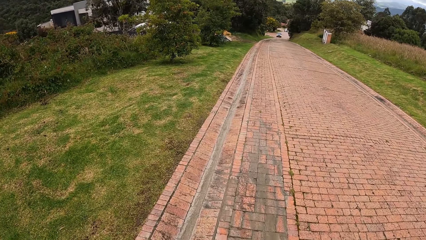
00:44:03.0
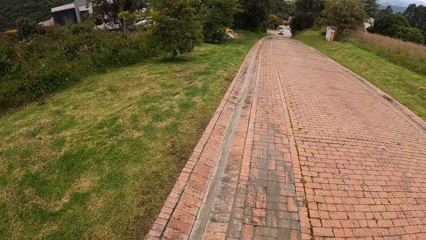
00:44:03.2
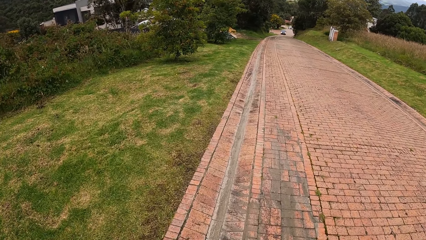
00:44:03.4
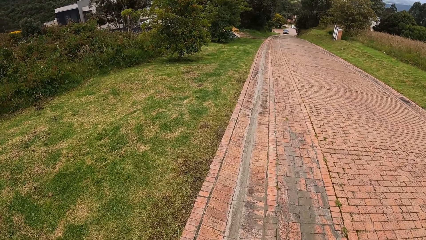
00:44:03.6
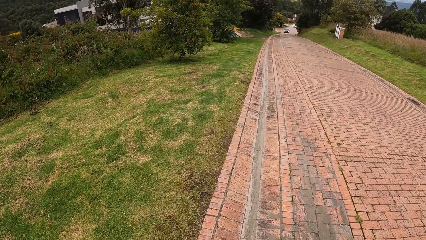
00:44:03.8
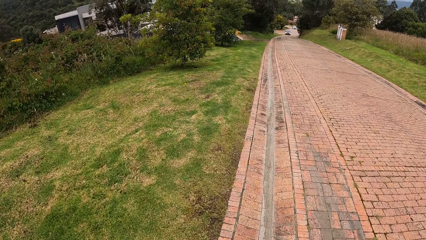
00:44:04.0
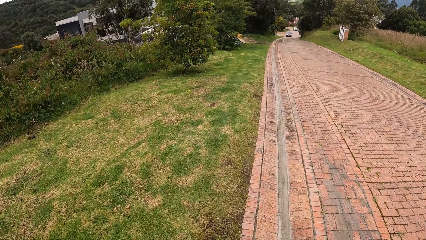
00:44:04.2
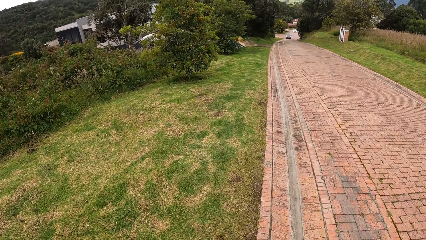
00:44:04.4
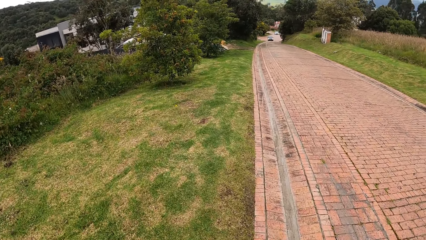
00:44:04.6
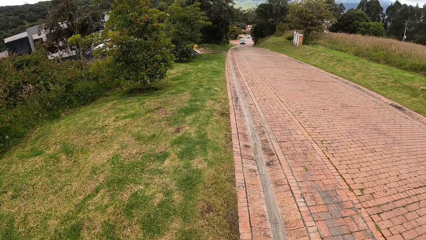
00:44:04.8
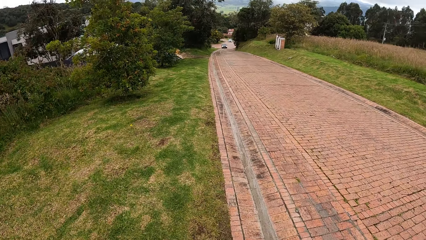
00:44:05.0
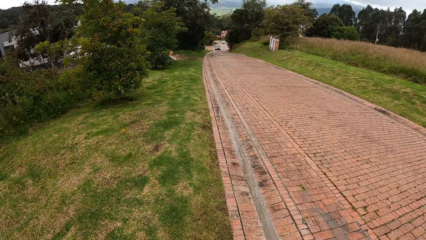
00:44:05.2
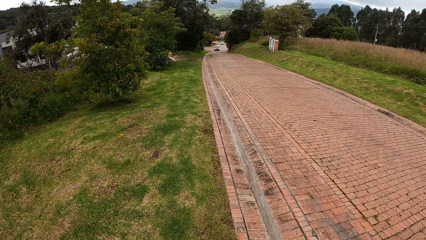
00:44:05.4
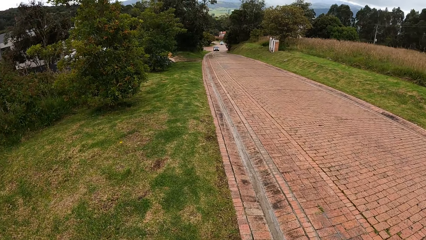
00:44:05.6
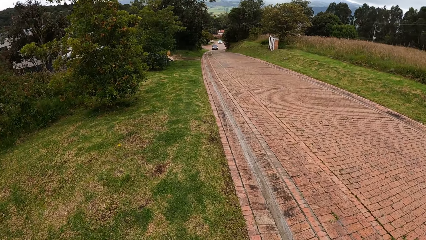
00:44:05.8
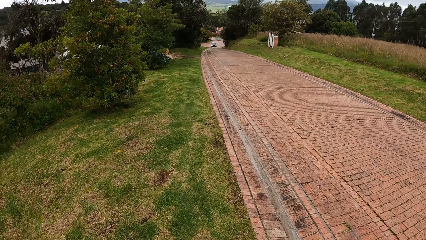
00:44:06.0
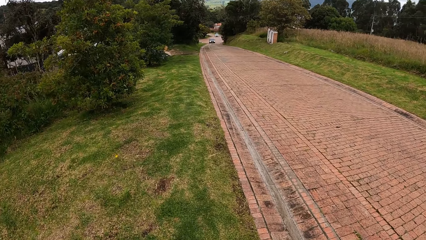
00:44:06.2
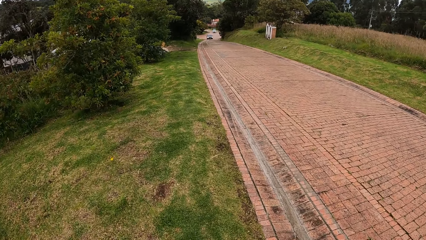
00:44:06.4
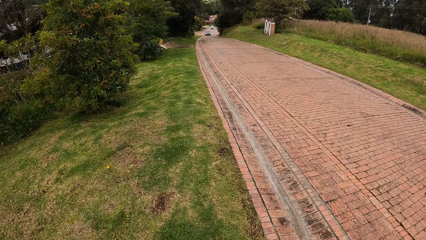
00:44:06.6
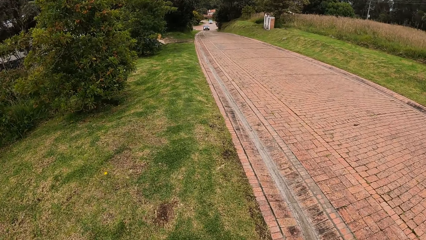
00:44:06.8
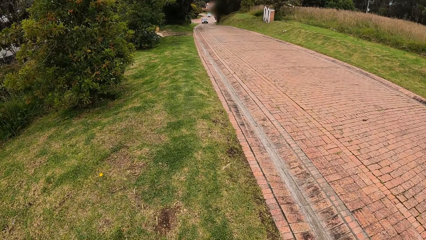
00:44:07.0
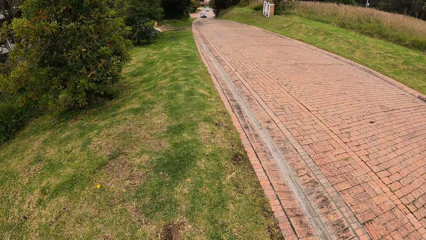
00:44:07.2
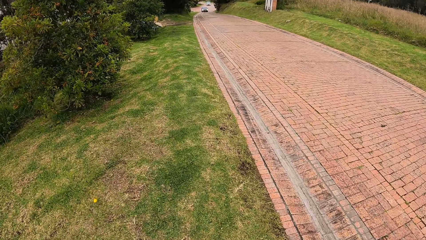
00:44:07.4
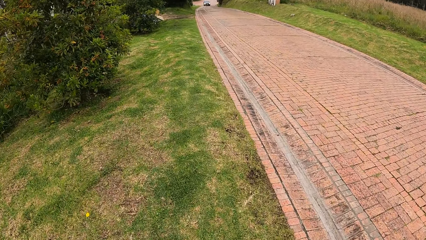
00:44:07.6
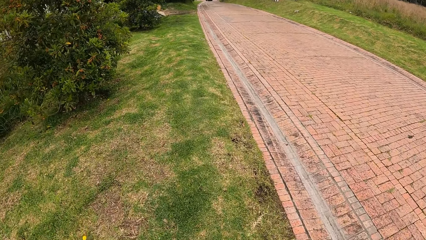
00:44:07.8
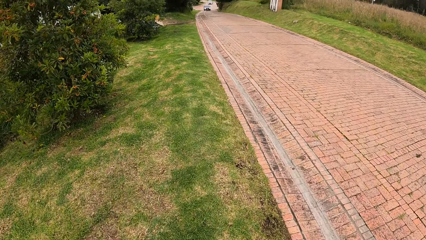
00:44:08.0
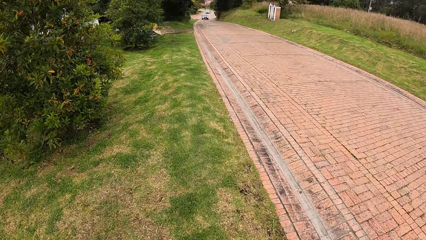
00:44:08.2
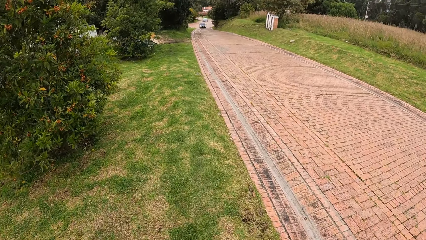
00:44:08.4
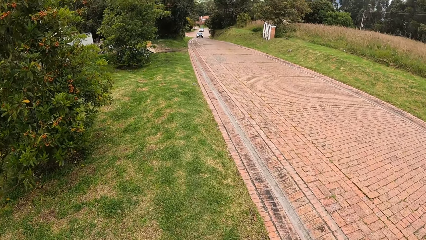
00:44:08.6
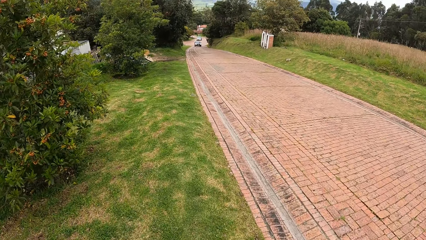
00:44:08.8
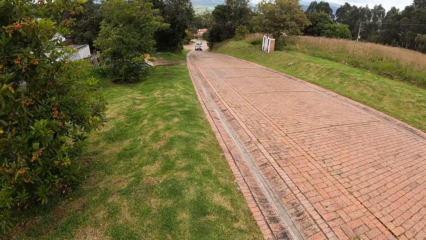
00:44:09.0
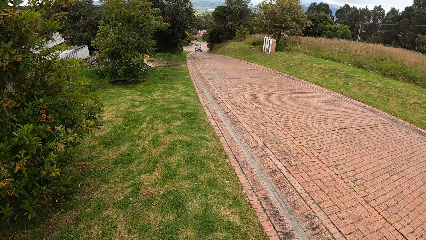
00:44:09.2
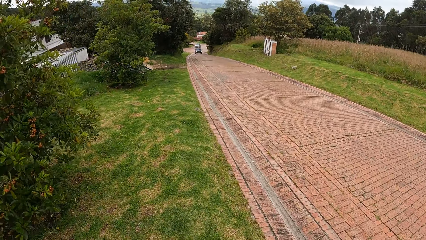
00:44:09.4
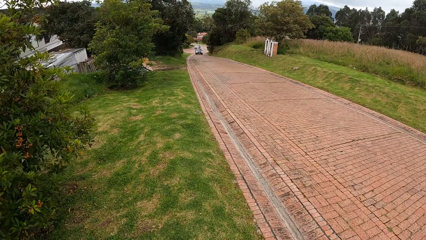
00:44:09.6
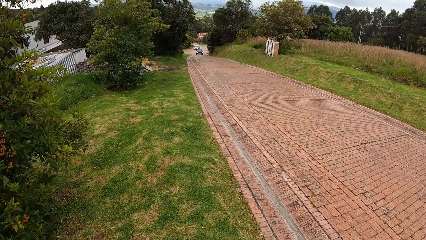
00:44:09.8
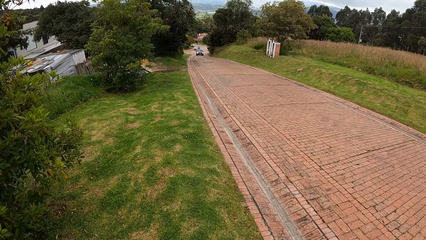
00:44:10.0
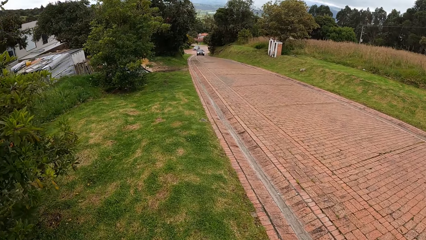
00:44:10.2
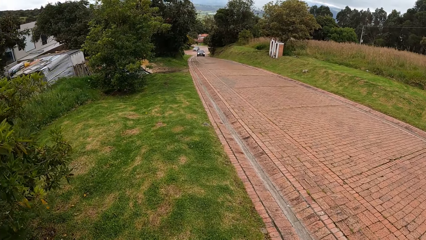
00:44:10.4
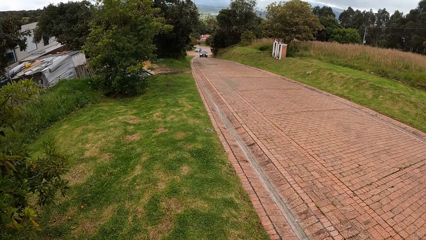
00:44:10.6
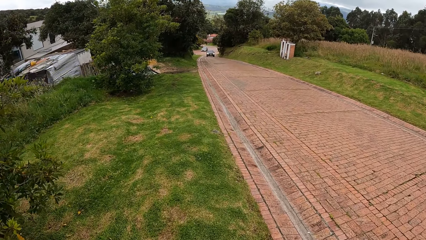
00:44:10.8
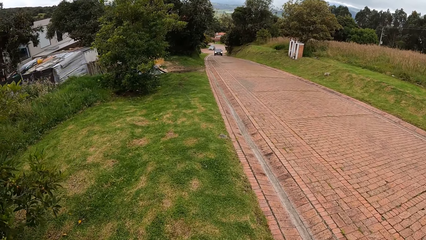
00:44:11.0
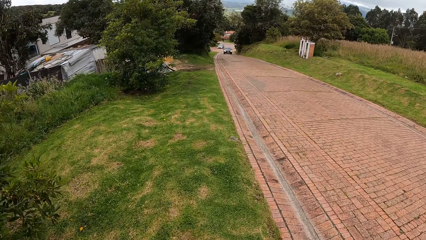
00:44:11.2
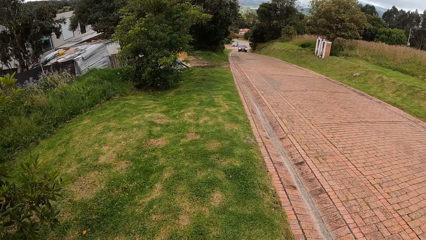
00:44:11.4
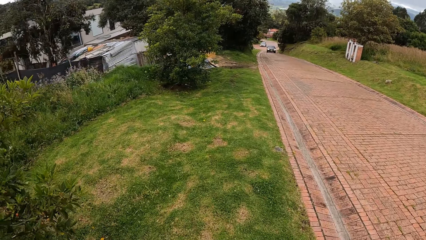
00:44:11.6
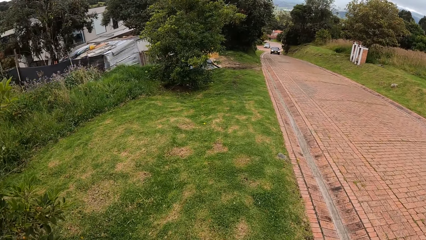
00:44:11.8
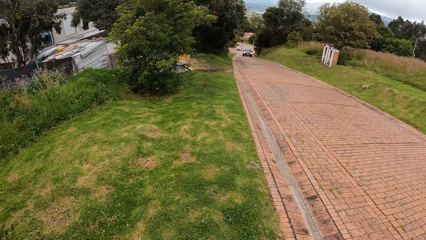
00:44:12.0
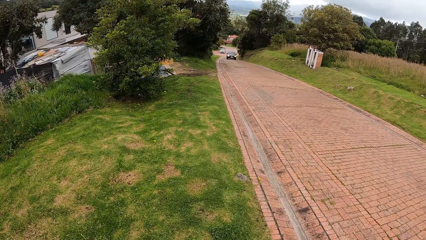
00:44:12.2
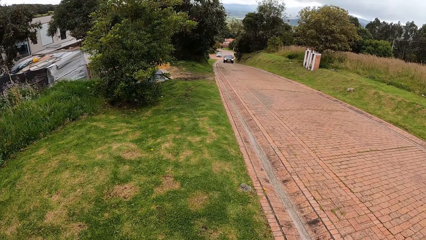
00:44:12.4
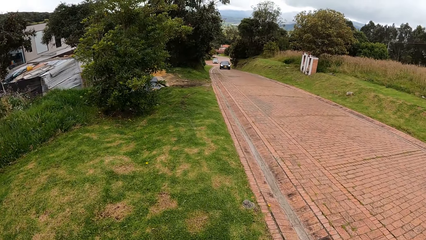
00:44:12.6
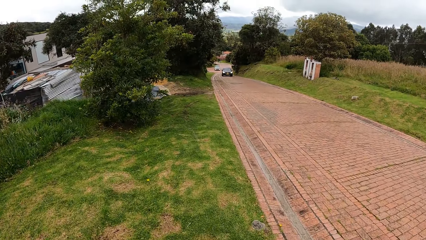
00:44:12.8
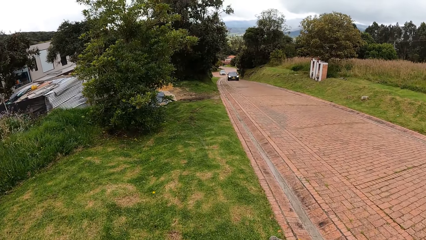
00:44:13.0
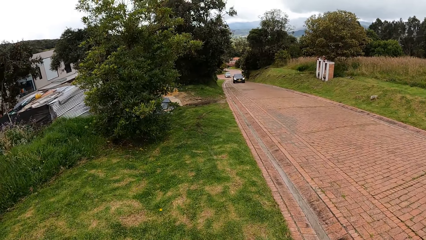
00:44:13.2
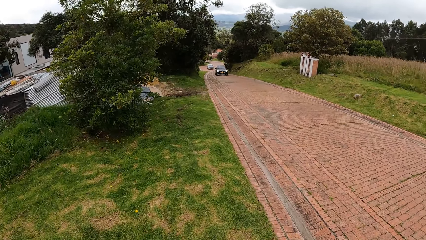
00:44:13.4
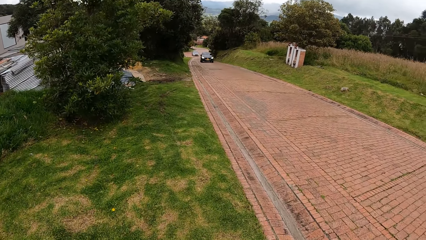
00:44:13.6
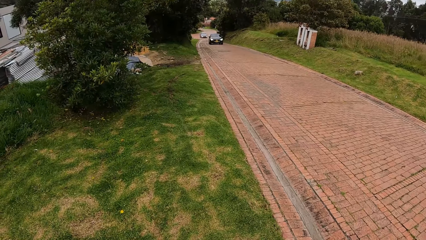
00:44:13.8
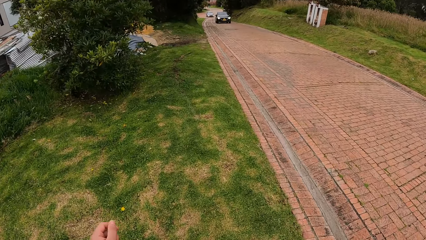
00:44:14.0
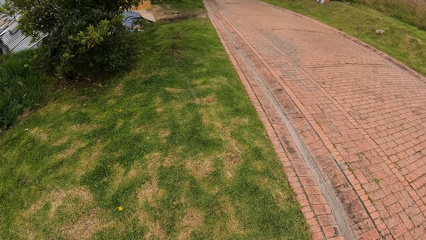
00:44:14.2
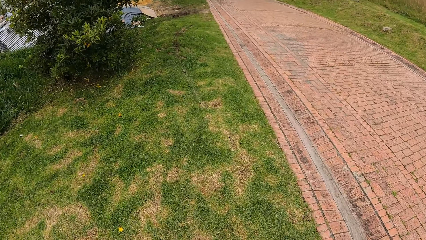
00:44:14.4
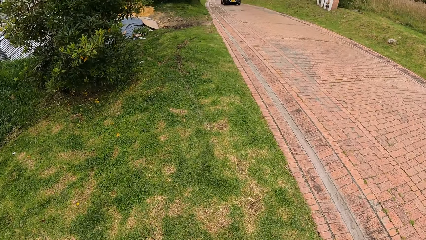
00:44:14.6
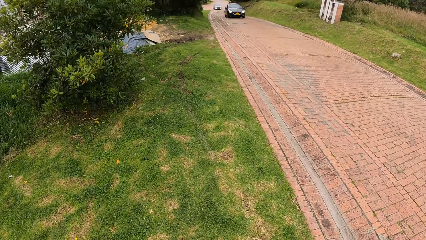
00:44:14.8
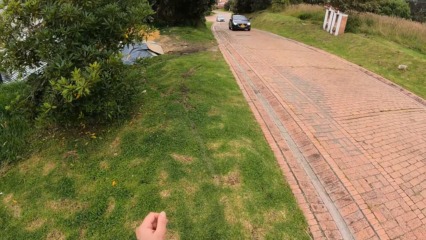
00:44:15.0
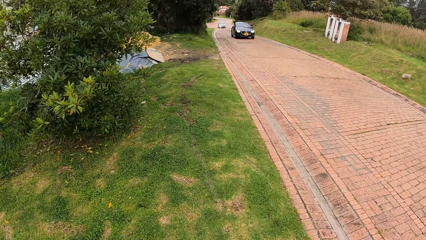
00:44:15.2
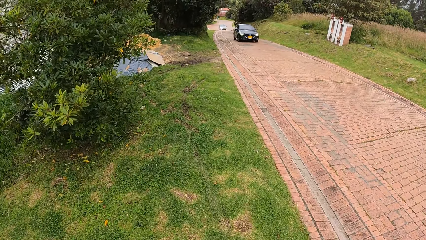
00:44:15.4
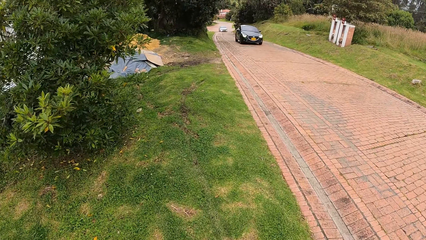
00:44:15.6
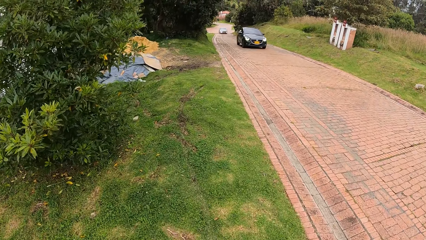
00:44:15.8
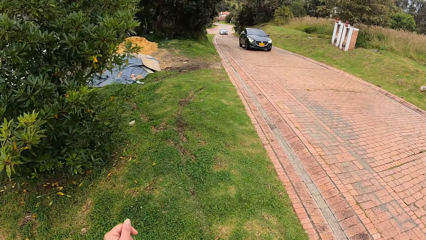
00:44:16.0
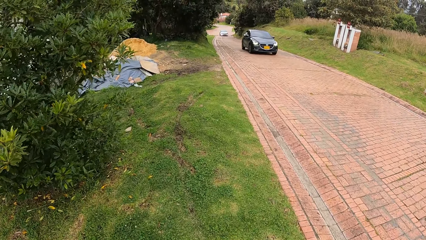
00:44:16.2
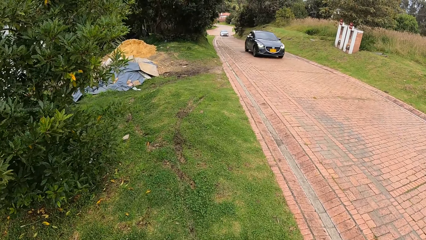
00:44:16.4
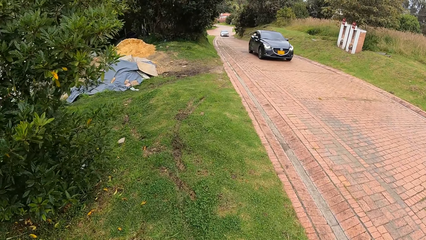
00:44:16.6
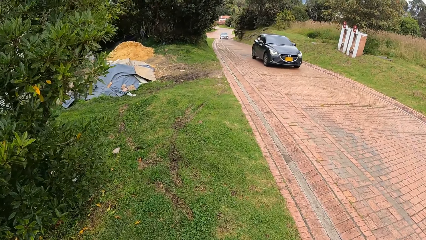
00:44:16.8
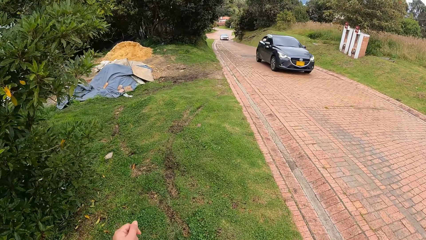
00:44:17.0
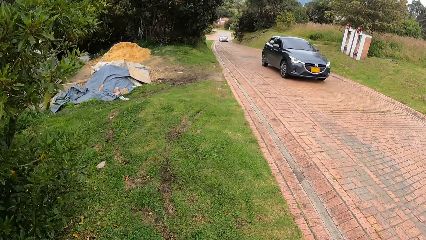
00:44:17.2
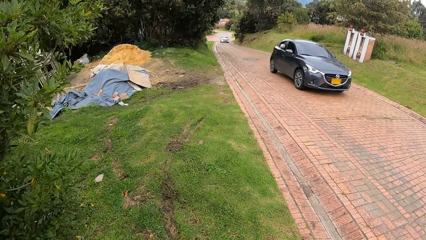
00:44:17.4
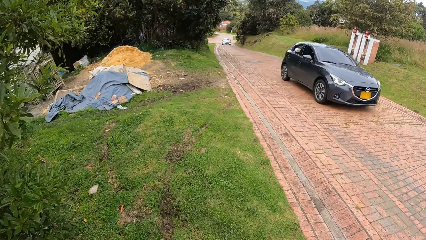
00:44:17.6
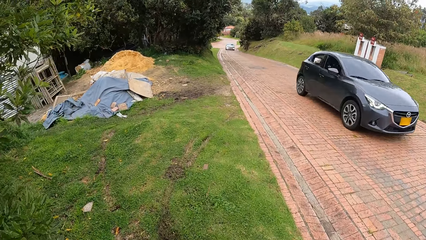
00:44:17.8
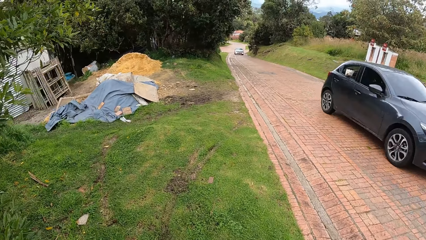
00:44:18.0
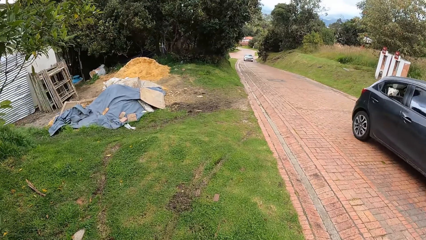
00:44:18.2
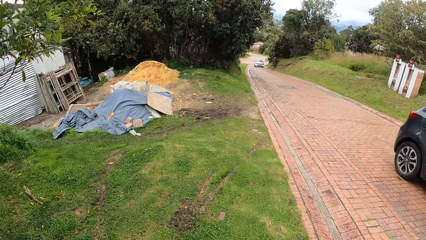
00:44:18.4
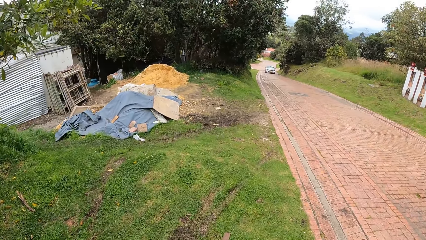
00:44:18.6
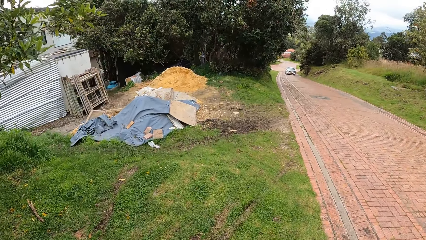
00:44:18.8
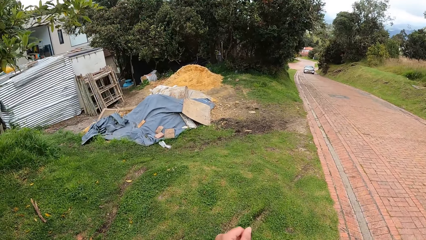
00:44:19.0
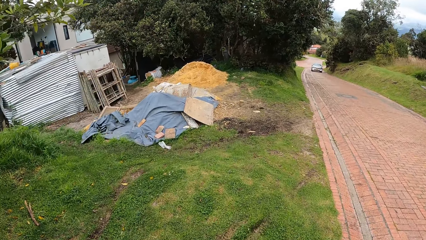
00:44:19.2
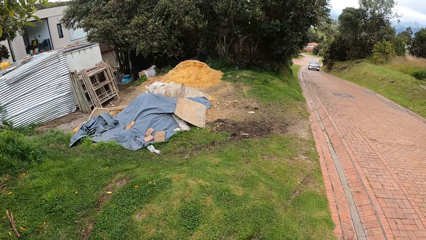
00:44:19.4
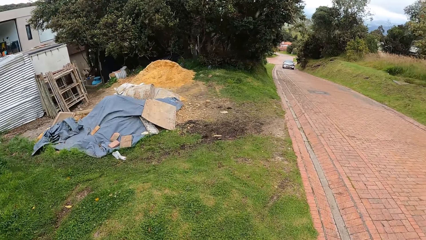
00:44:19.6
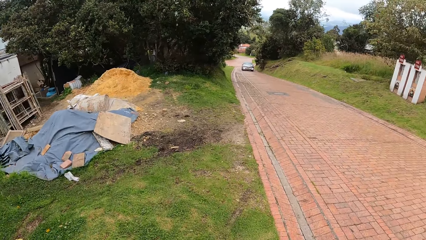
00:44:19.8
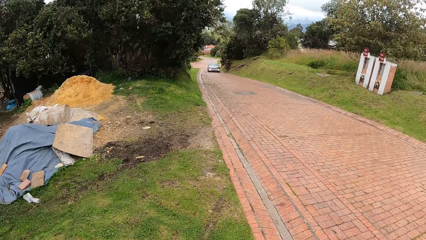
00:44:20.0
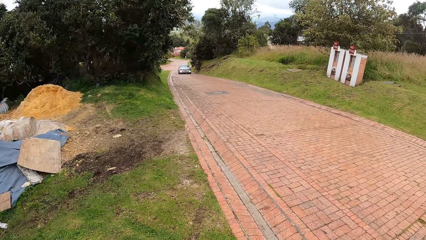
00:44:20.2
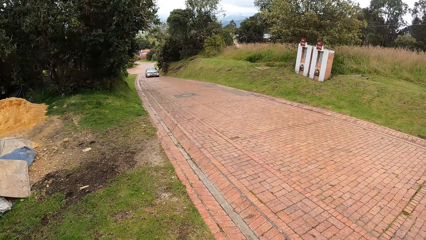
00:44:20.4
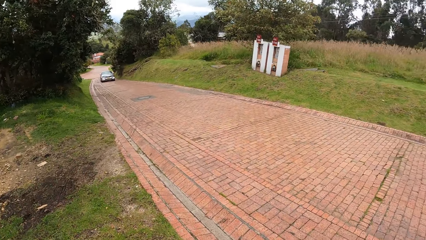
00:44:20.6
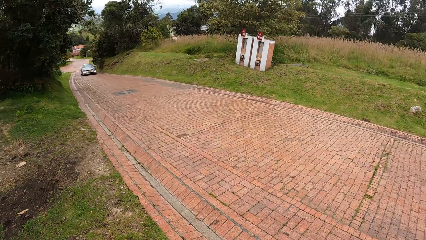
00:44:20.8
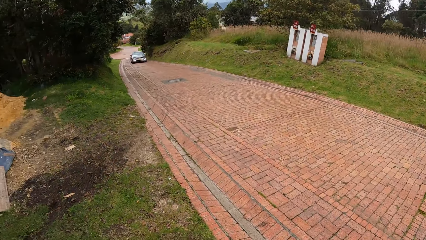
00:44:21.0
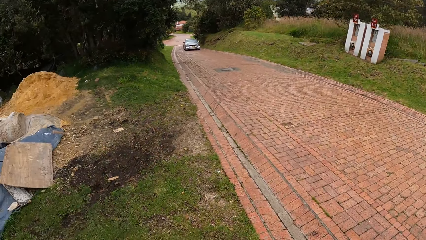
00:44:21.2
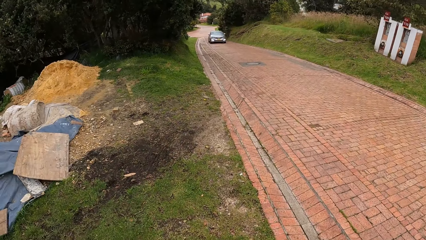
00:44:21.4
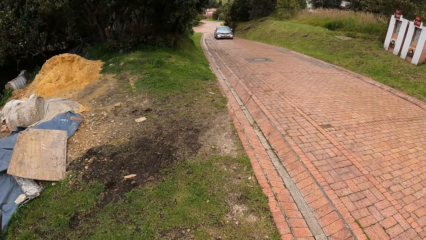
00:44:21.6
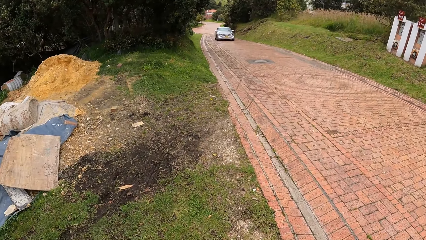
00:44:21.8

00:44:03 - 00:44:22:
The camera wearer walks on a lawn. A black car drives past them.
